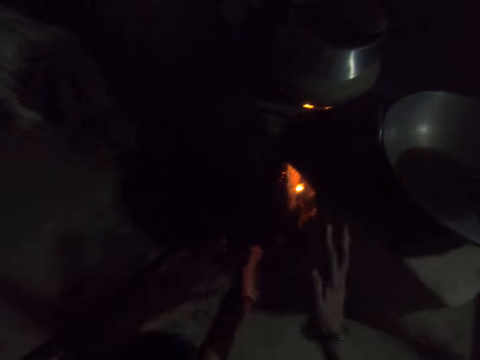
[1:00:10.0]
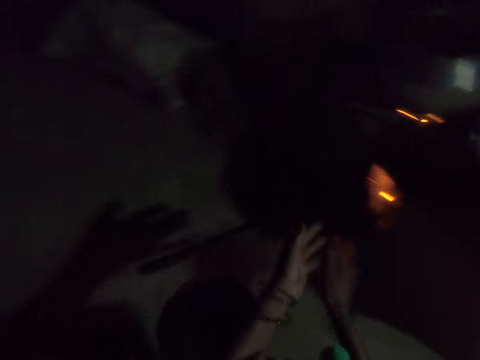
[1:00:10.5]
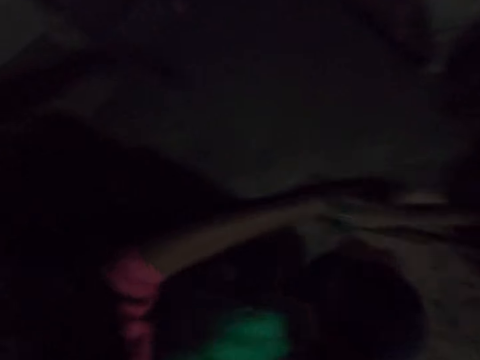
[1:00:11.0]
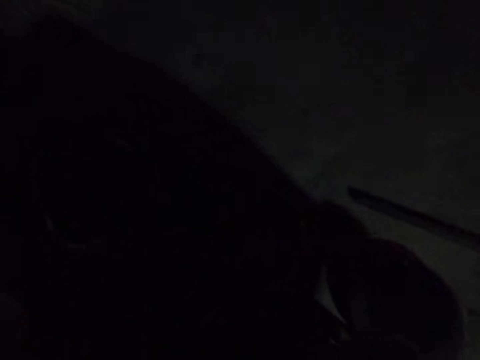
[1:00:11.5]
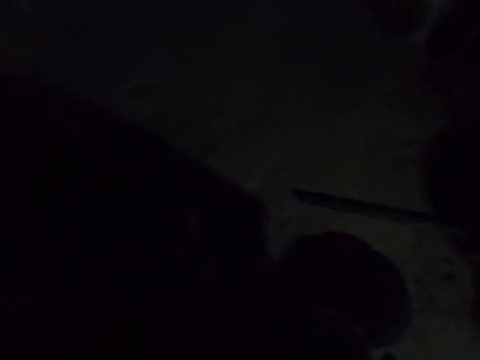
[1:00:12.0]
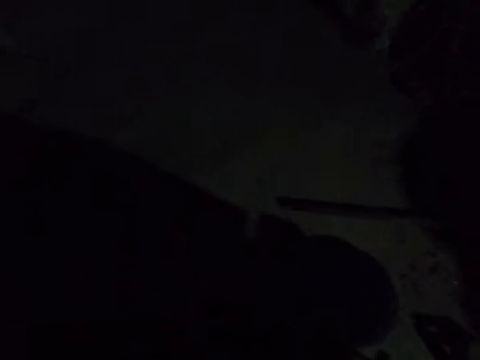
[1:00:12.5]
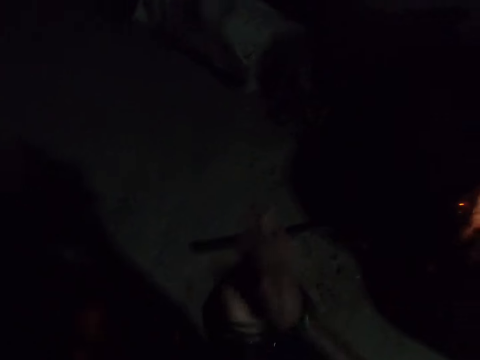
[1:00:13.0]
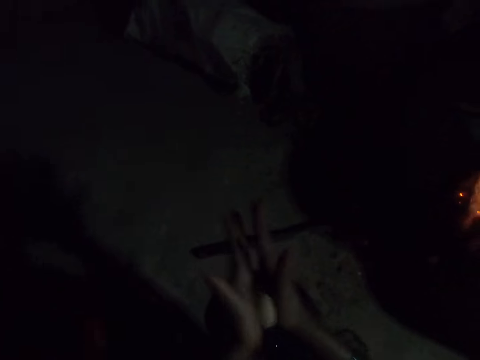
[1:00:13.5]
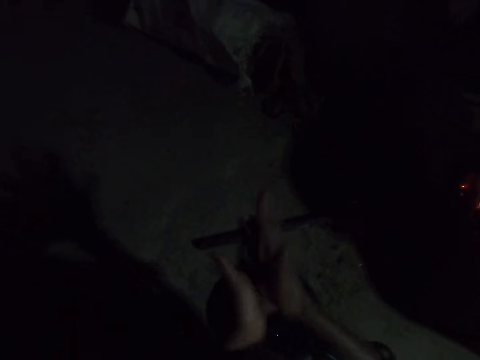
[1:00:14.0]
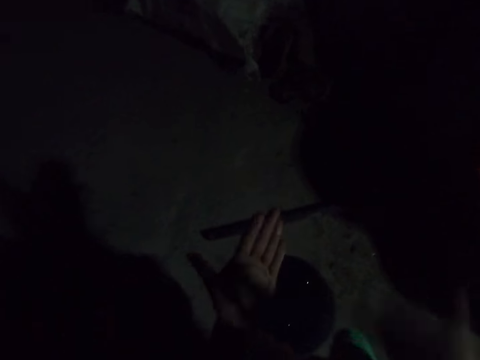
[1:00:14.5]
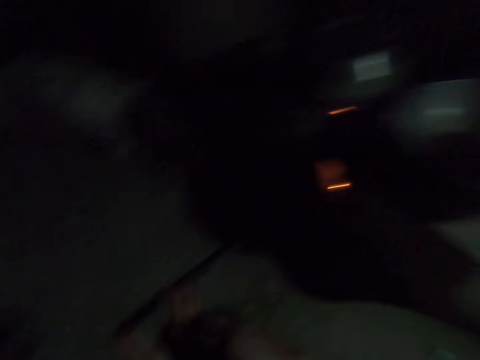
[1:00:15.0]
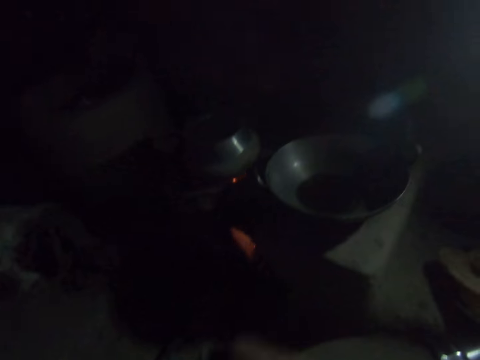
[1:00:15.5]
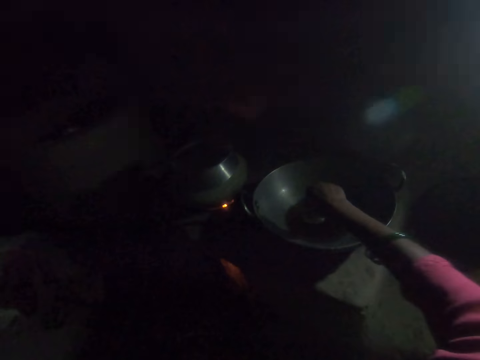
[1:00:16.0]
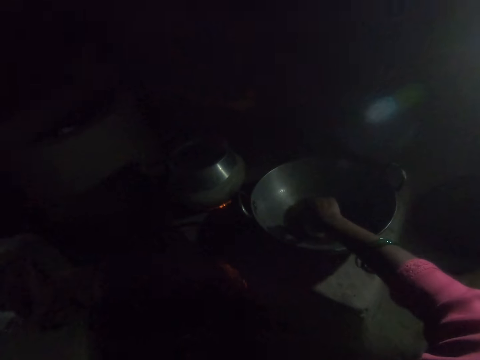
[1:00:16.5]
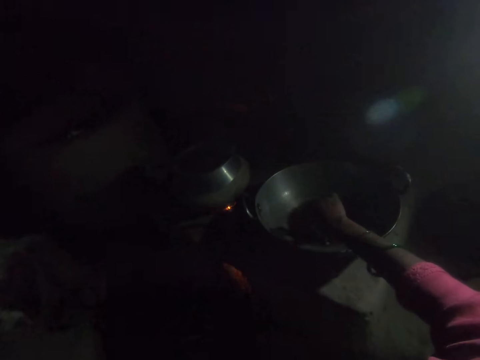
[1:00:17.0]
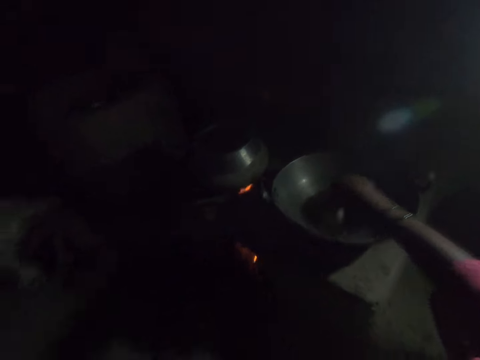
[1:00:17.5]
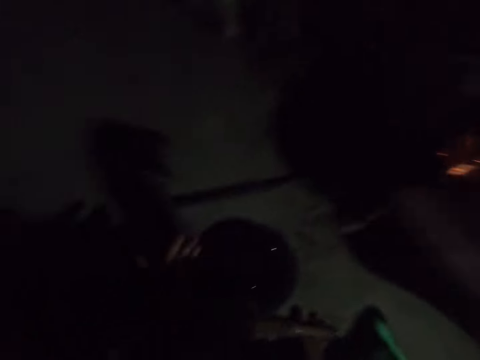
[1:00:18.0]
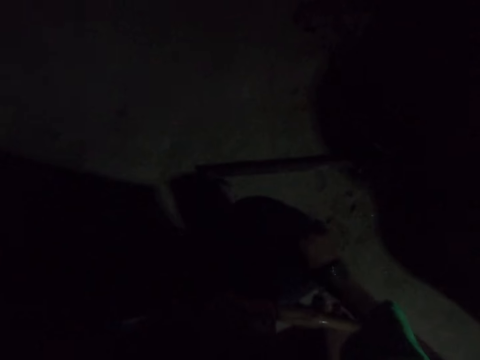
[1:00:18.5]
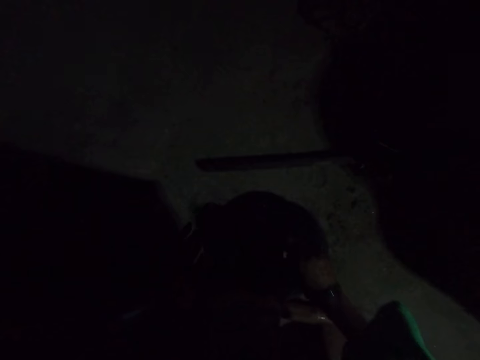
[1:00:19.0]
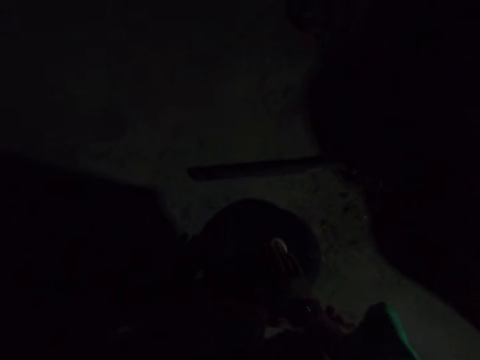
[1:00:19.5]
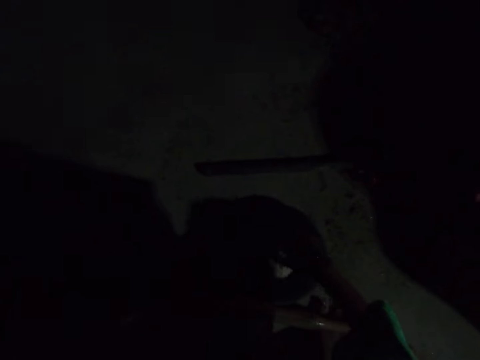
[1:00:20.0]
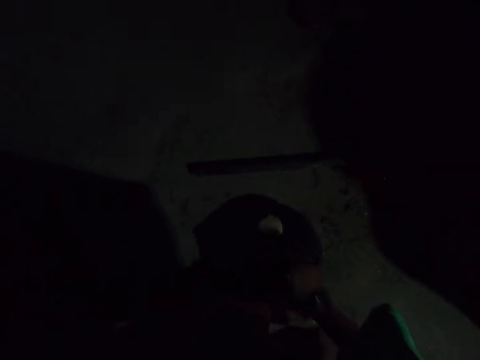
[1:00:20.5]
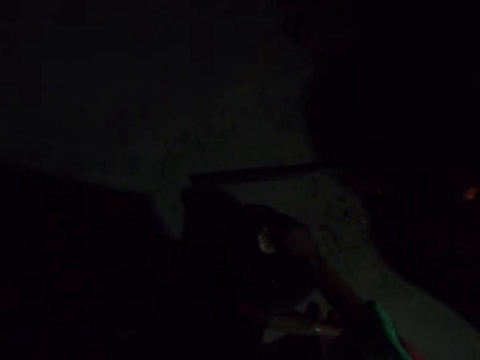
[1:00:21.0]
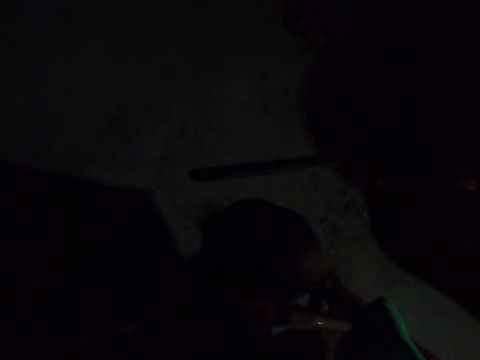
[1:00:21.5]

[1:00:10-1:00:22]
The camera wearer claps her hands. She removes dirt from the palms. She rolls dough with both her hands. She dips the dough in her right hand into the frying pan. She smoothens the dough on the rolling board.

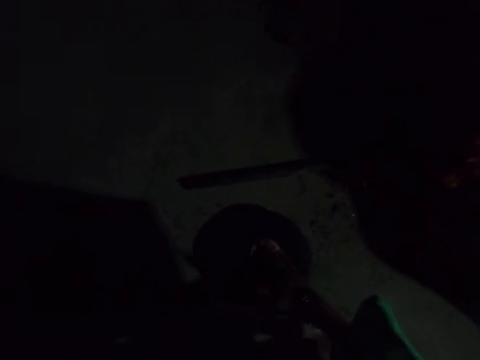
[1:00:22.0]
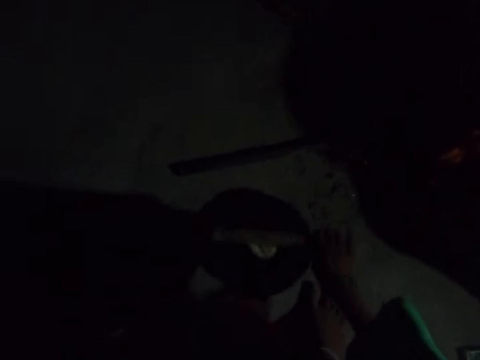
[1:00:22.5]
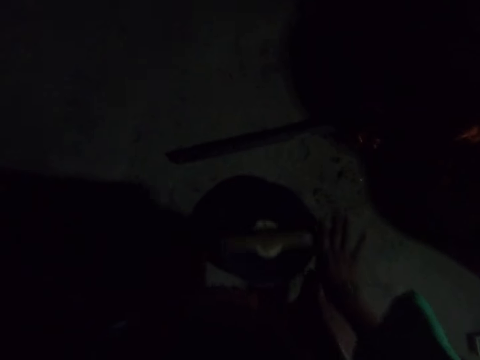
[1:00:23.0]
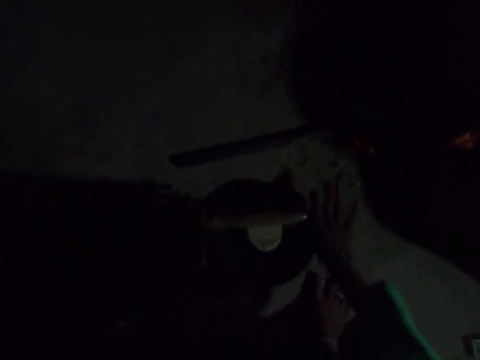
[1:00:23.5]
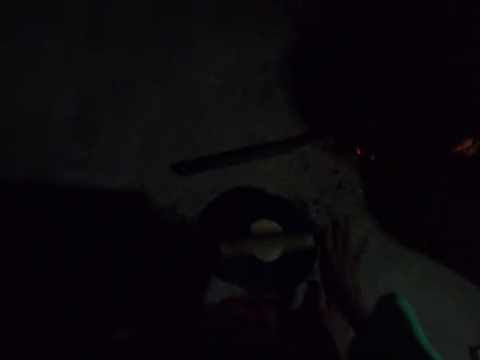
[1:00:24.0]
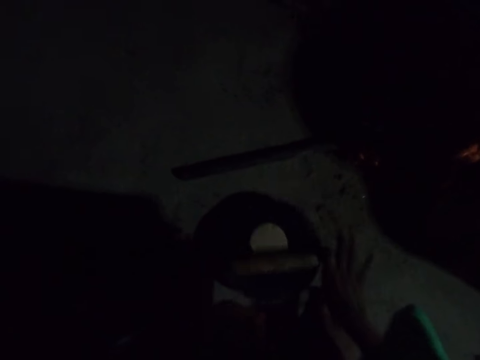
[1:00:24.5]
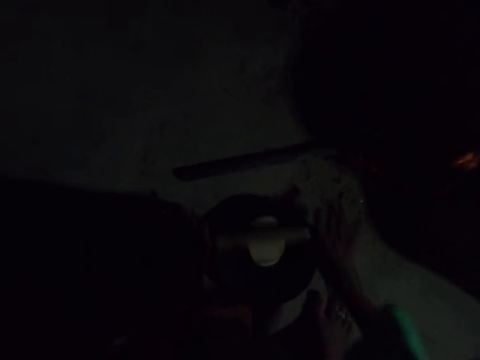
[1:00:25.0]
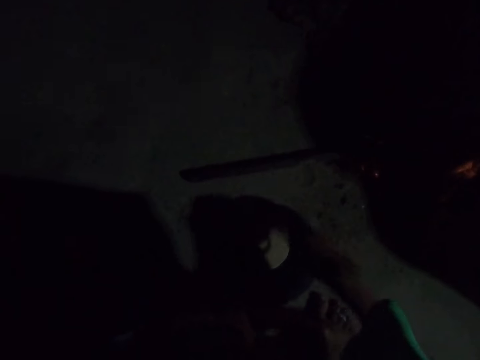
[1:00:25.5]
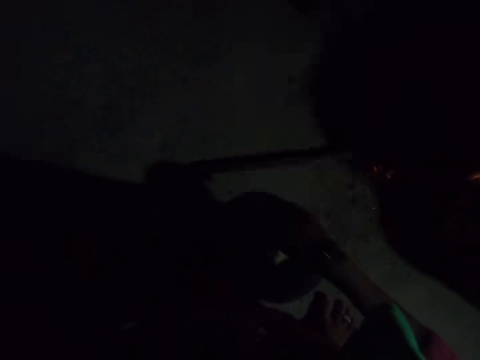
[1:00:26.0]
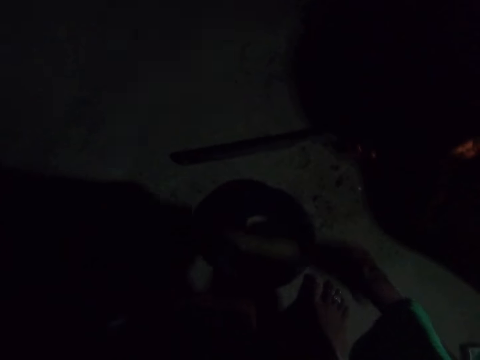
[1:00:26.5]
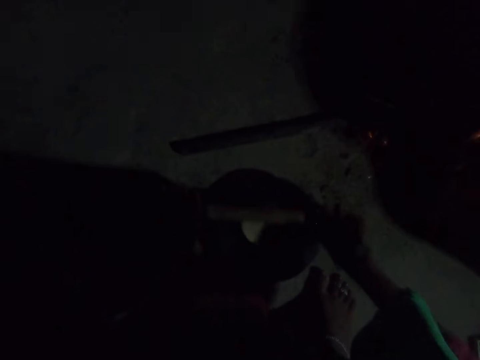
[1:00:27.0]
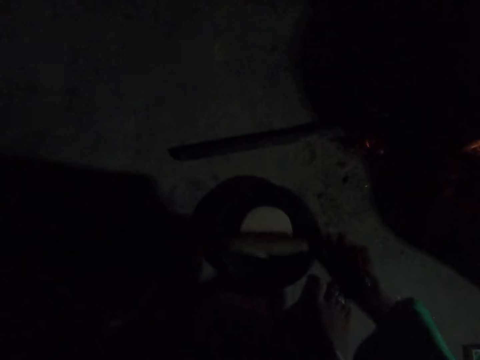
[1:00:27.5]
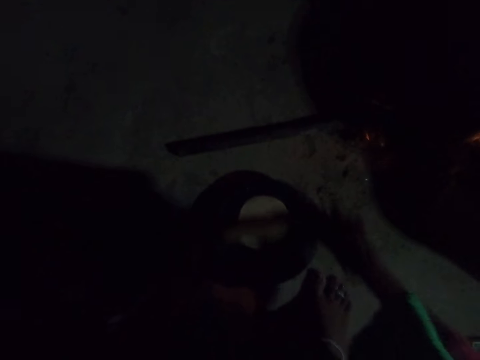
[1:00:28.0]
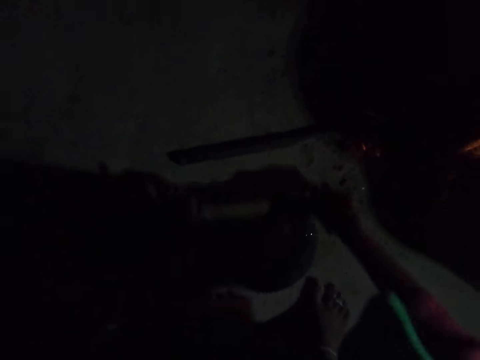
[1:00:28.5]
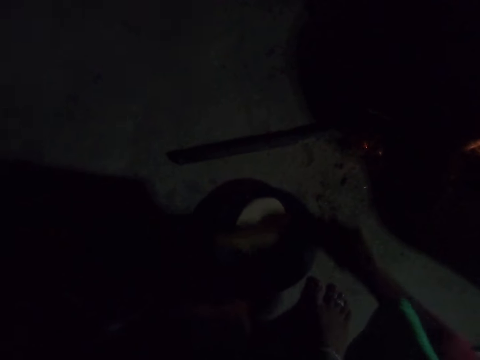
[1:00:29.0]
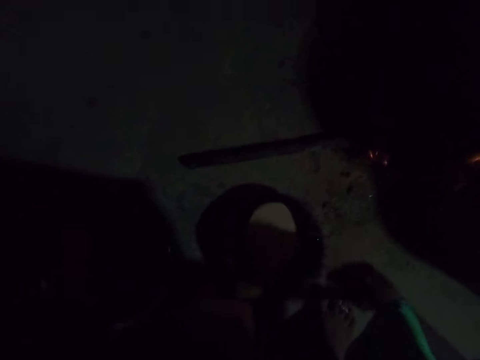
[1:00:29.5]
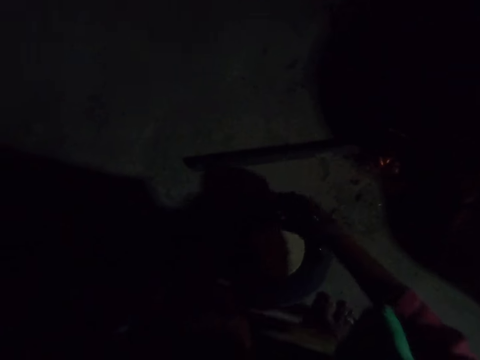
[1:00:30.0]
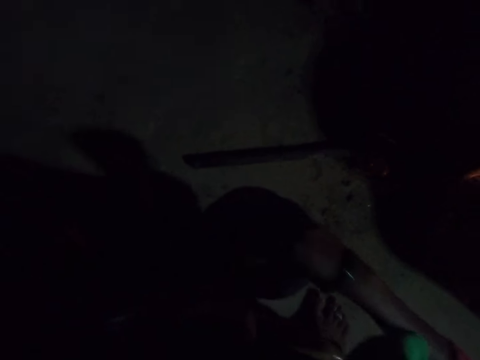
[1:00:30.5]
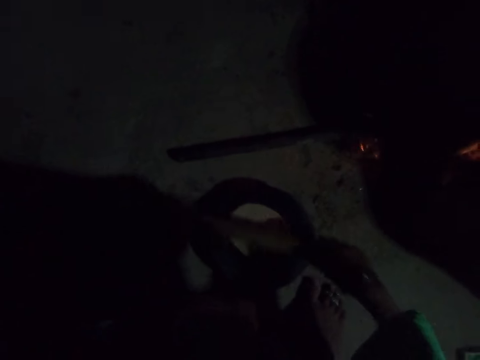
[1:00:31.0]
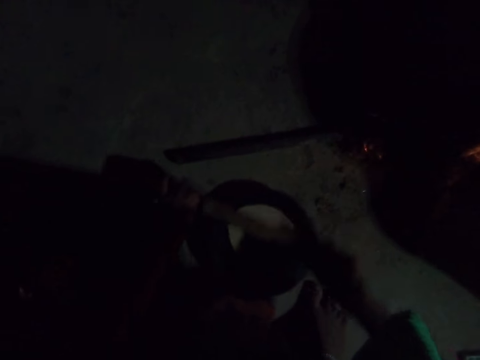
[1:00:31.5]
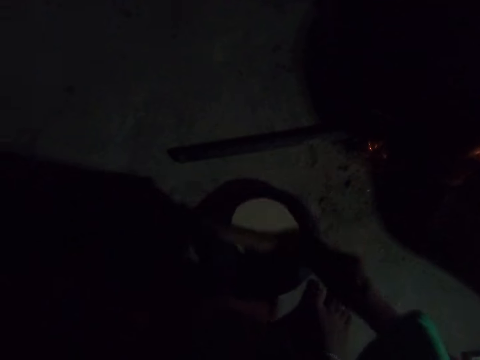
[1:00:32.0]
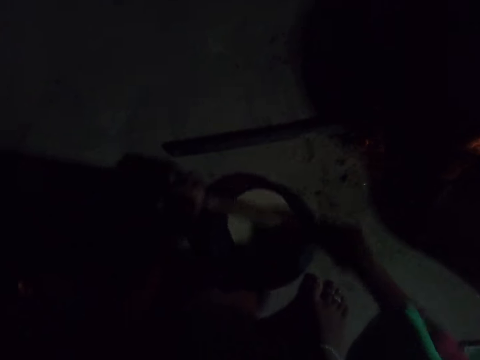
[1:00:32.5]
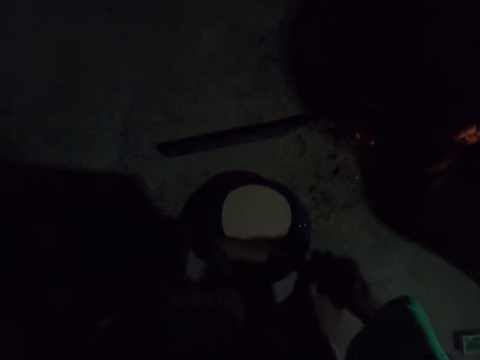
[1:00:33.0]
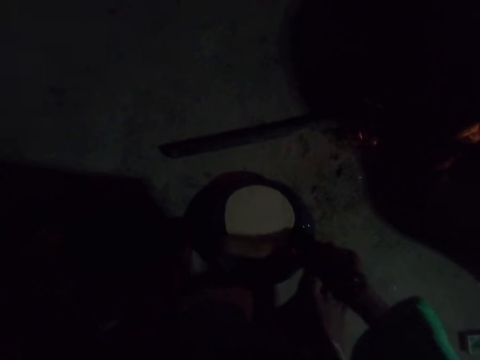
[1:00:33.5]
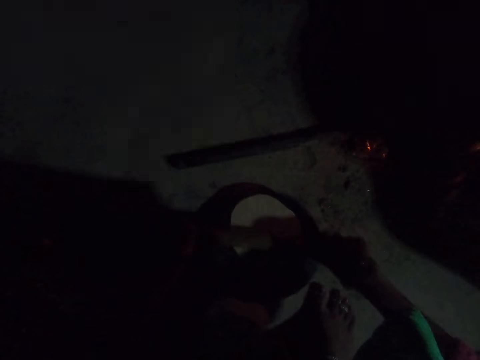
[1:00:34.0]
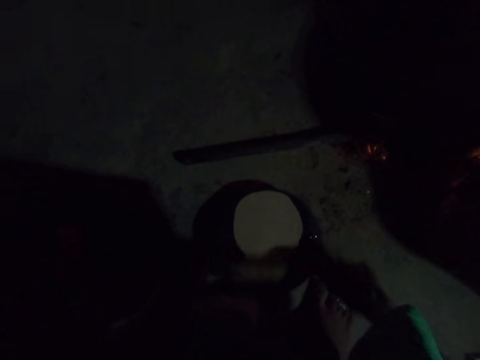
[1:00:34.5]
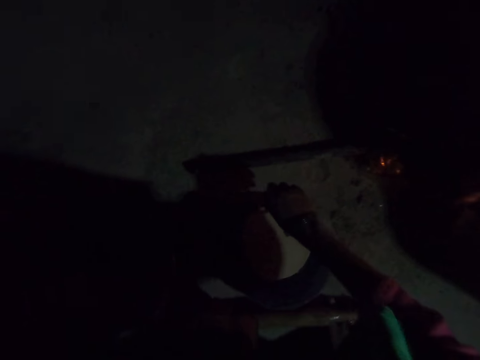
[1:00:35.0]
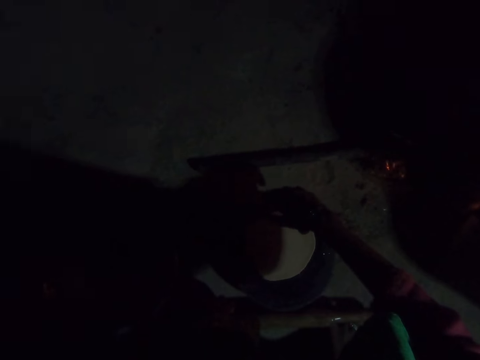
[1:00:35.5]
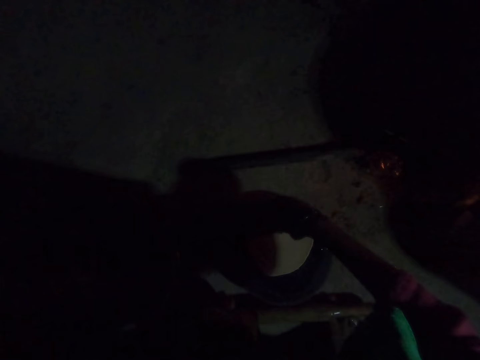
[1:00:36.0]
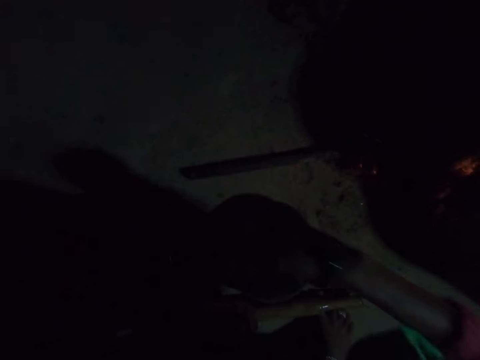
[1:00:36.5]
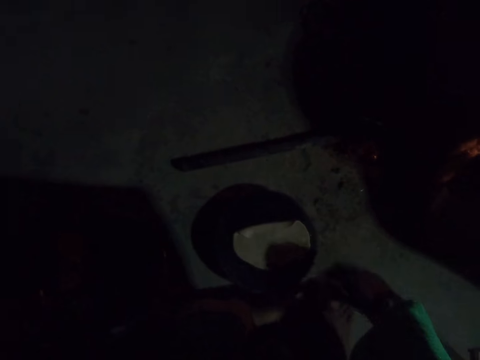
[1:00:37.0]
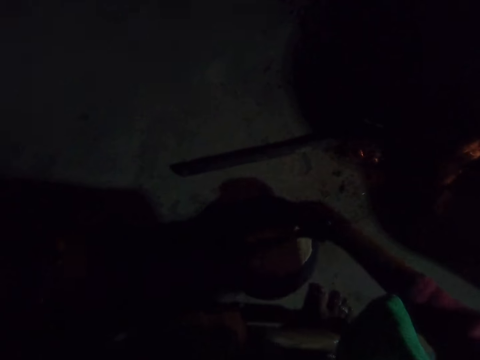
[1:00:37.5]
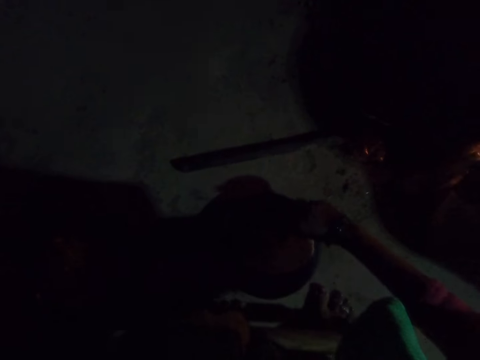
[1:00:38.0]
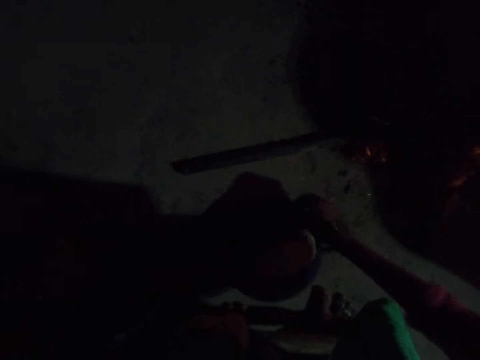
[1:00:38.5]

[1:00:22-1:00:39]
The camera wearer rolls the dough with the rolling pin on the rolling board. She turns the dough upside down on the rolling board with her right hand. She rolls the dough with the rolling pin on the rolling board. She turns the dough upside down on the rolling board with her right hand. She rolls the dough with the rolling pin on the rolling board. She turns the dough upside down on the rolling board with her right hand.
